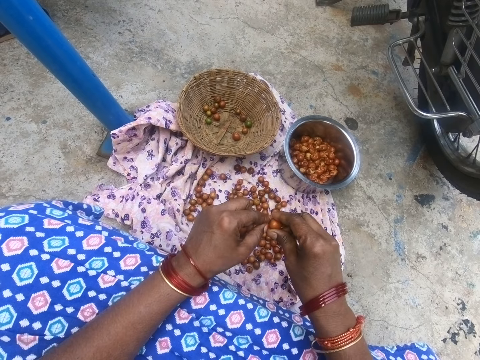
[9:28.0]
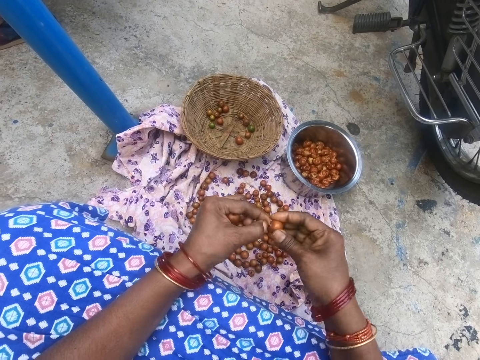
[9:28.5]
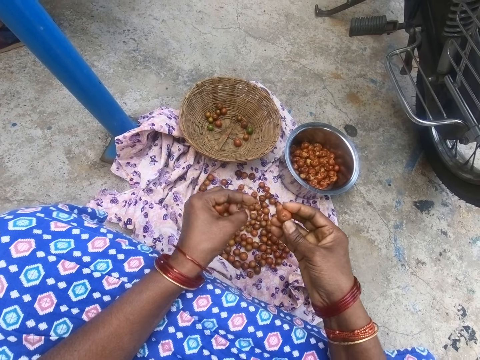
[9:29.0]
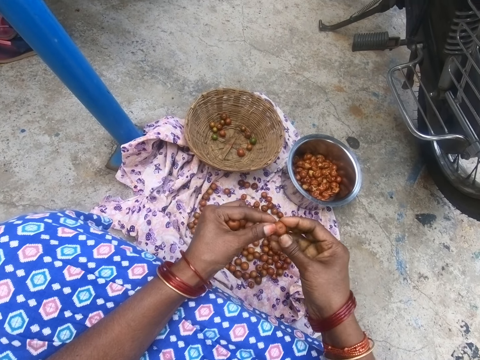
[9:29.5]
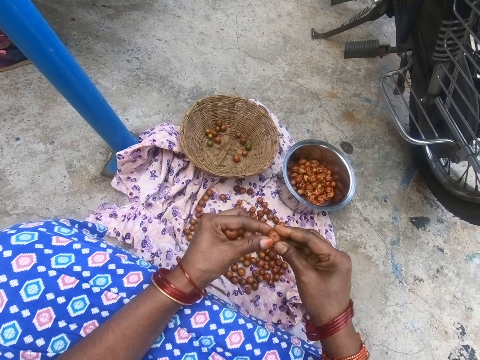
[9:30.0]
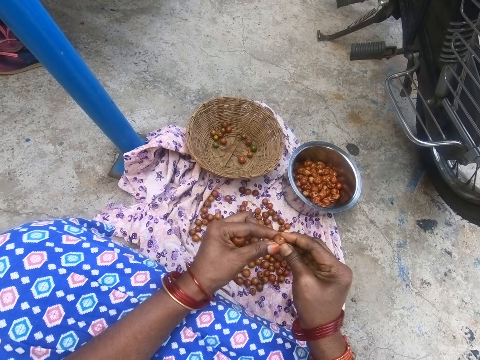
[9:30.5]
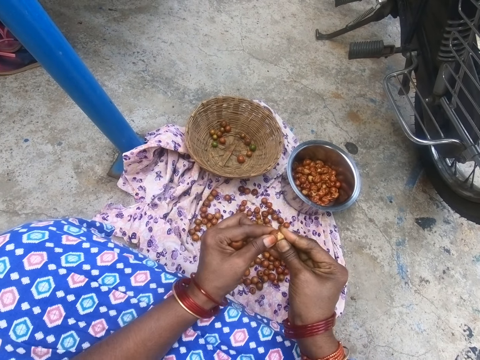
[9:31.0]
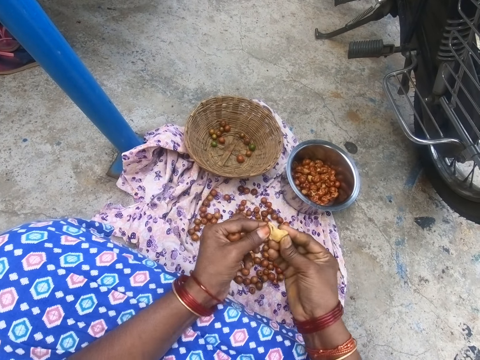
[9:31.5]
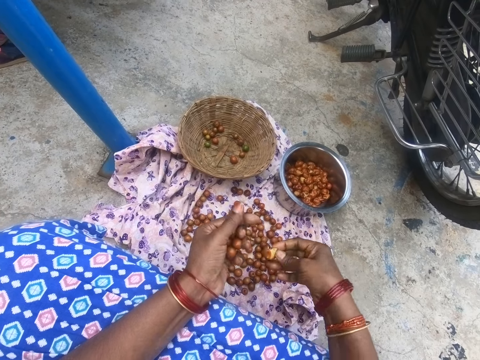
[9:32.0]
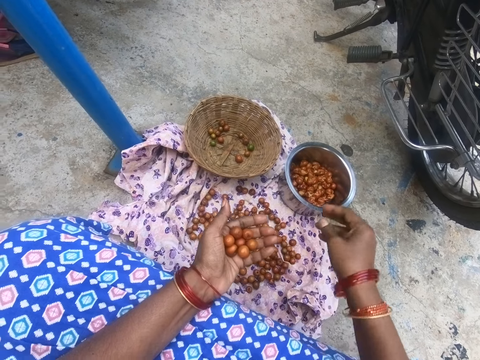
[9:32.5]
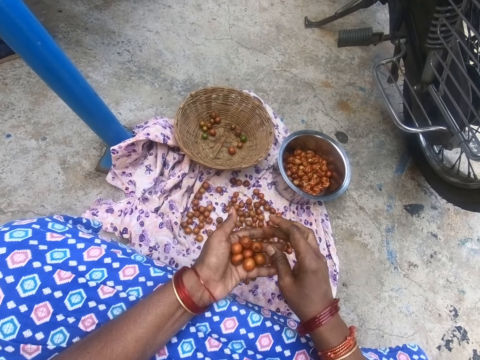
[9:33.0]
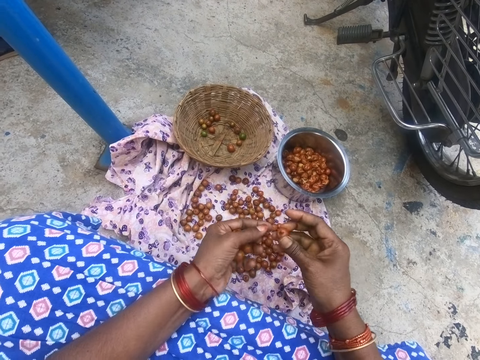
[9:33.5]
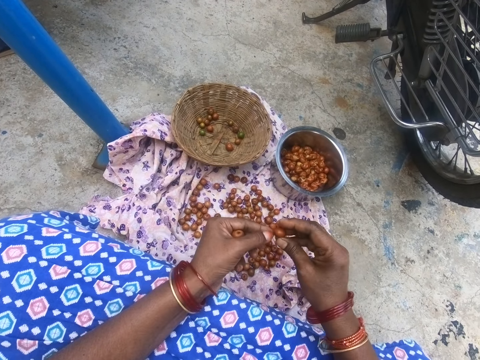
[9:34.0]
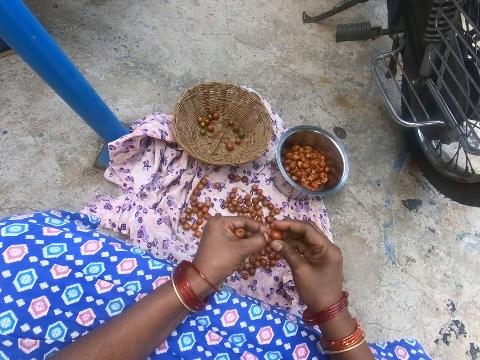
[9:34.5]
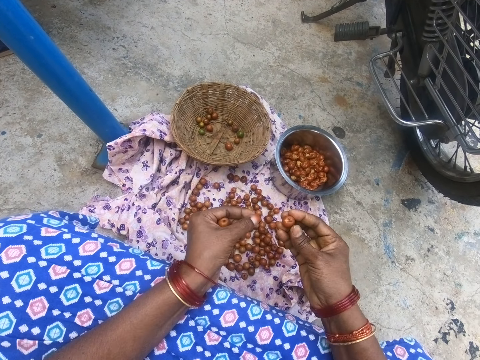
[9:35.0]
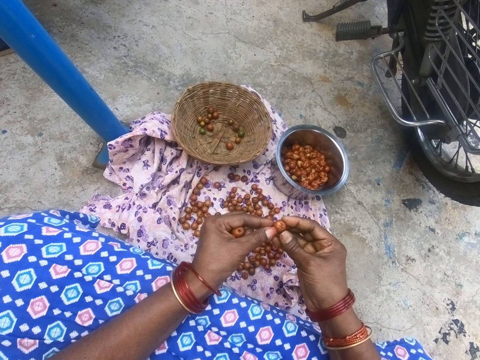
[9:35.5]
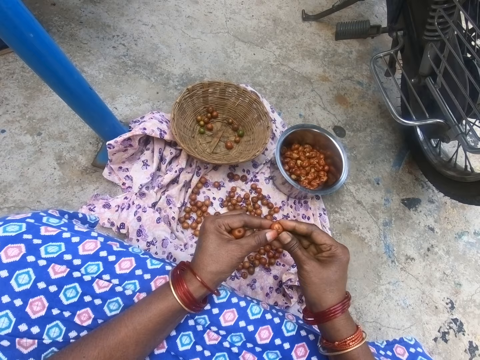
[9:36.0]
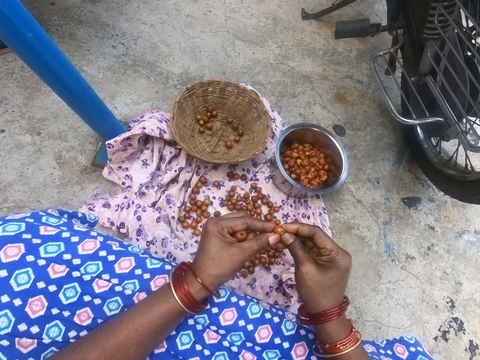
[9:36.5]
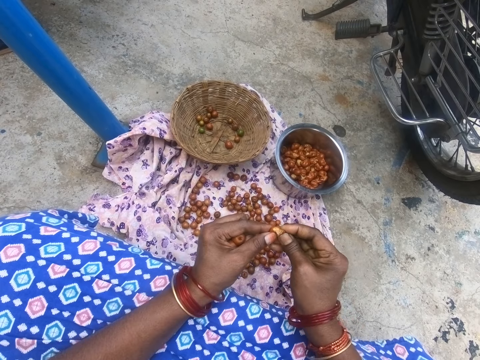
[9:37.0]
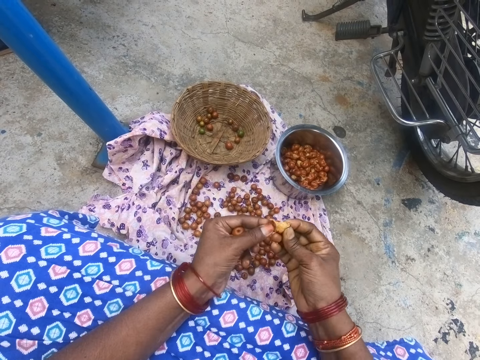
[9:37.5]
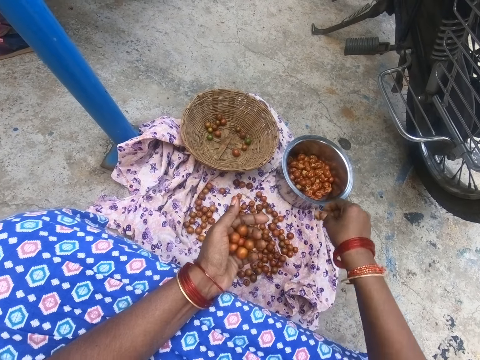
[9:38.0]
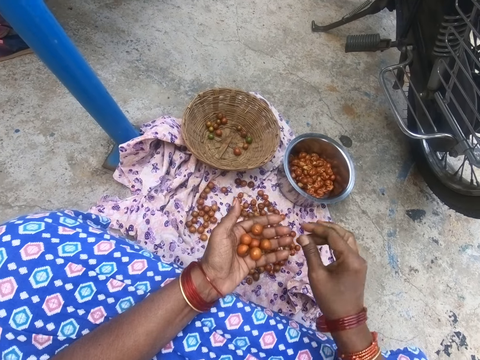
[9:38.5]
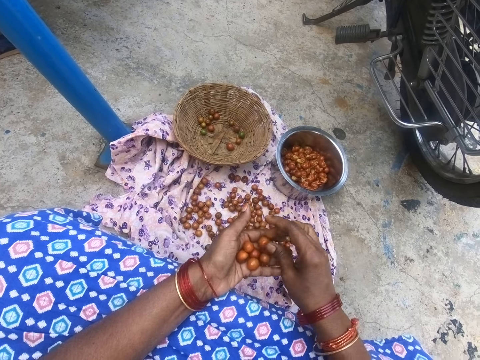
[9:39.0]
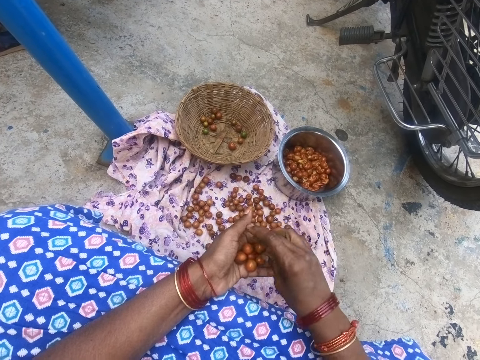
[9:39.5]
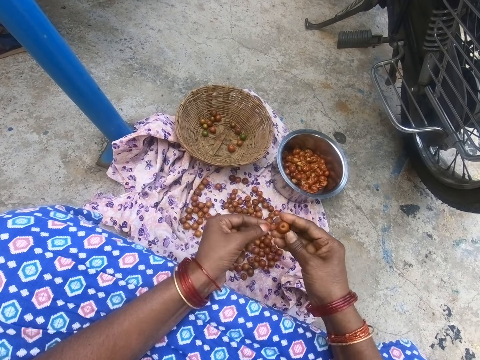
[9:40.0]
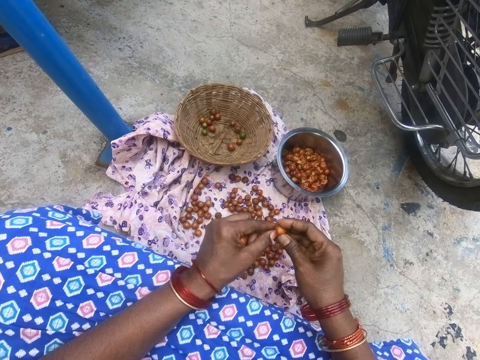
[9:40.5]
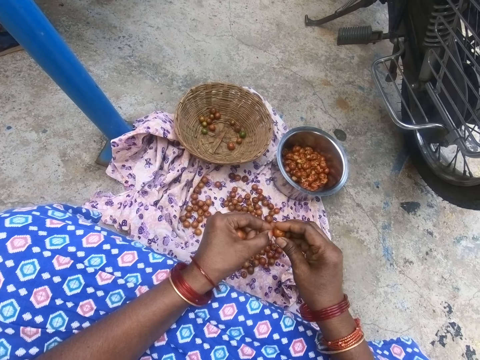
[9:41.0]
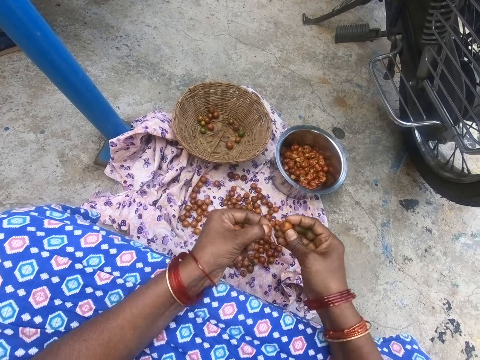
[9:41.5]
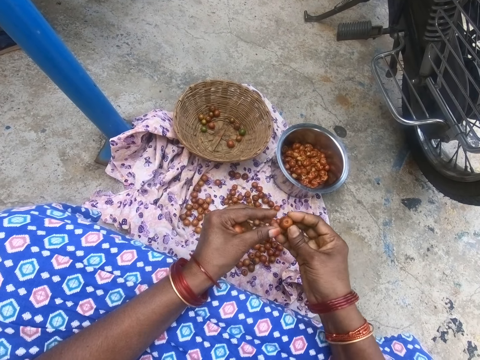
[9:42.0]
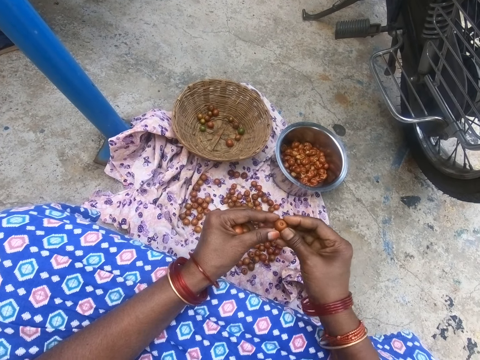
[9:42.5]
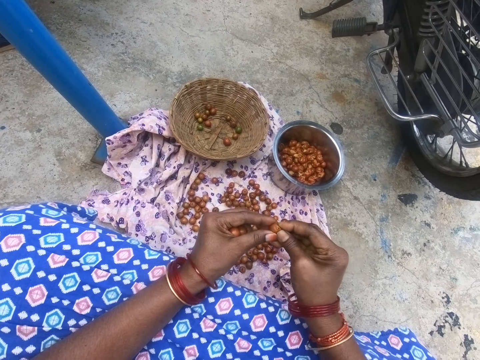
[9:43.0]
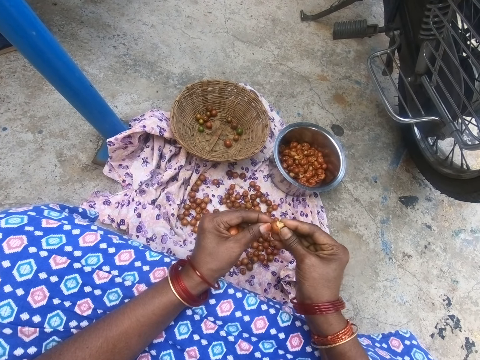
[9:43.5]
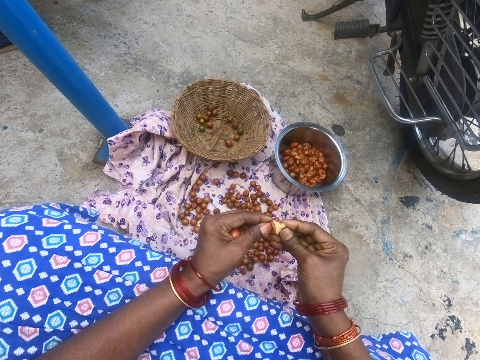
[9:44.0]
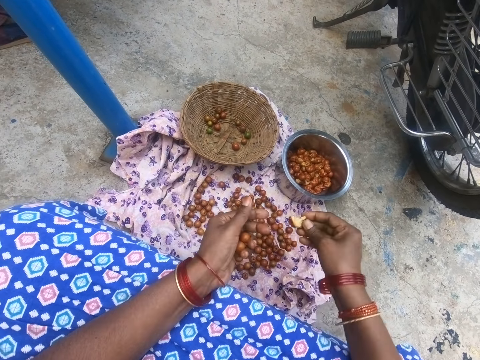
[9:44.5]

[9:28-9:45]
The camera wearer removes part of a jujube. They throw down something and peel something. They squeeze the jujube. They put down the jujube in a pot. They pick the jujube from the other hand with the right hand. They remove part of the jujube, throw down something and peel something. They squeeze the jujube. They put down the jujube in a pot. They pick the jujube from the other hand with the right hand. They remove part of the jujube, throw down something and peel something. They squeeze the jujube.

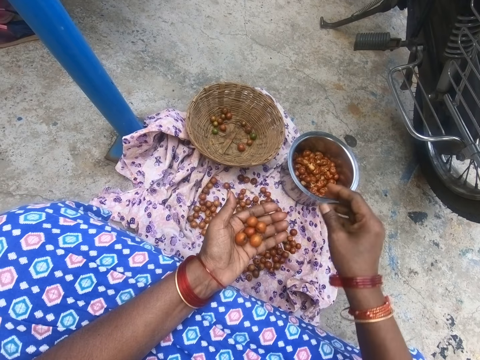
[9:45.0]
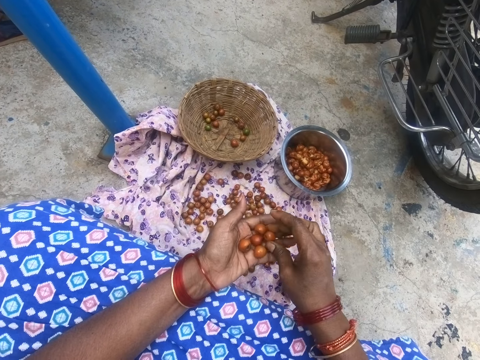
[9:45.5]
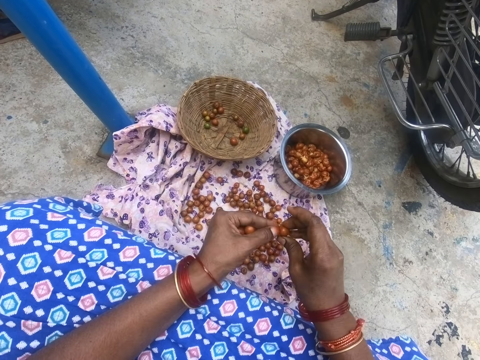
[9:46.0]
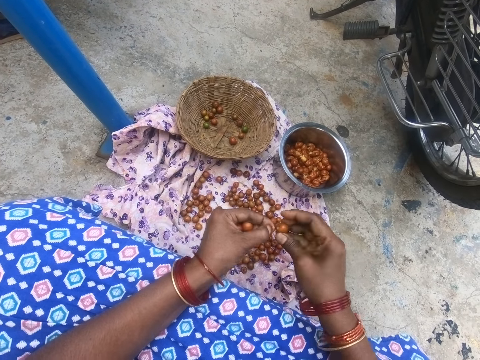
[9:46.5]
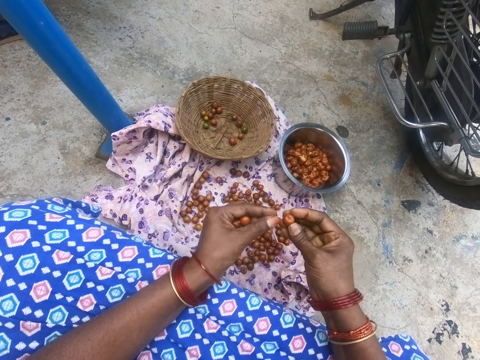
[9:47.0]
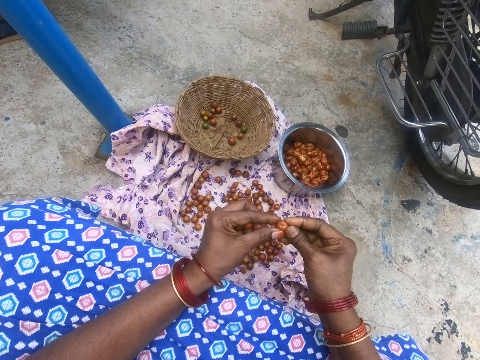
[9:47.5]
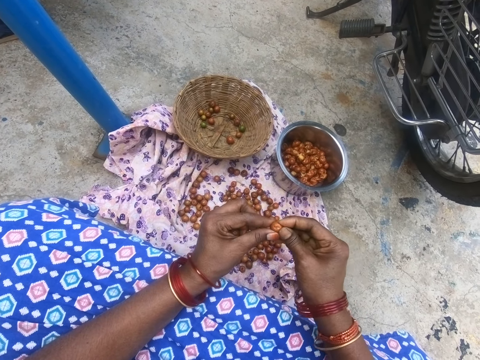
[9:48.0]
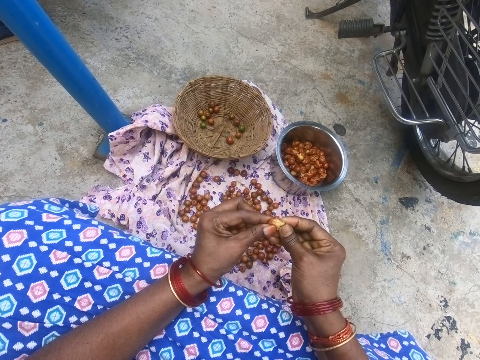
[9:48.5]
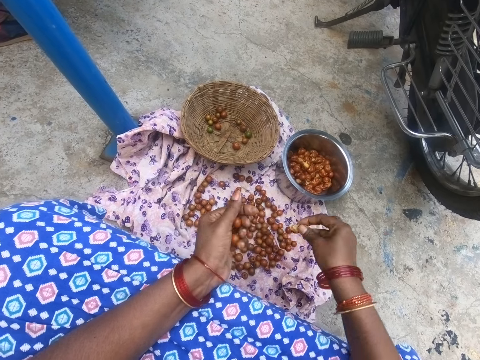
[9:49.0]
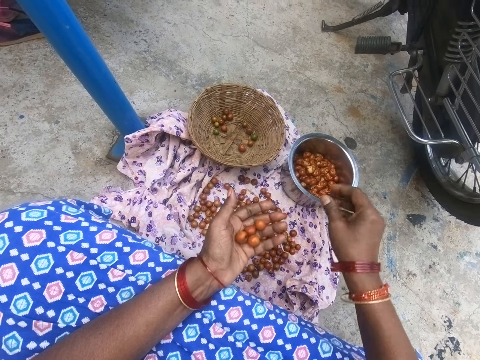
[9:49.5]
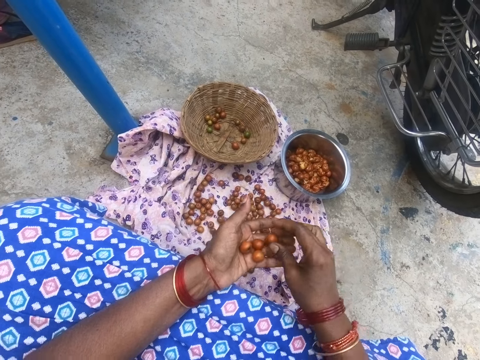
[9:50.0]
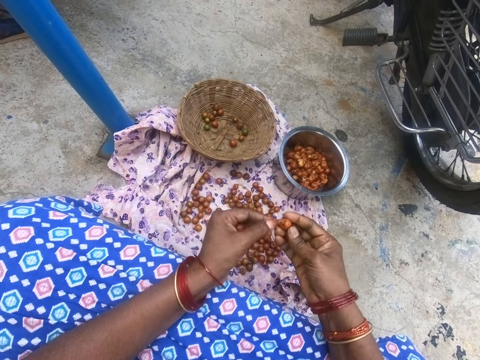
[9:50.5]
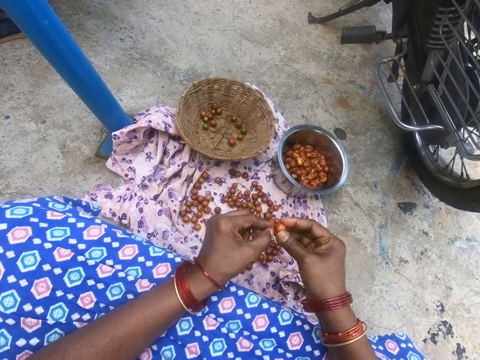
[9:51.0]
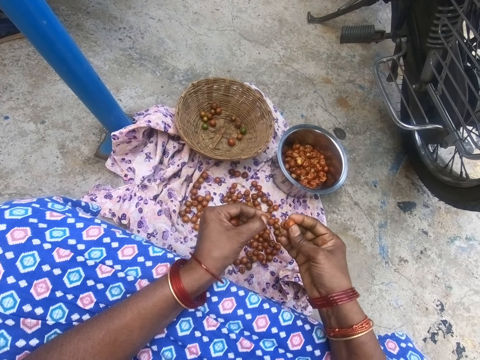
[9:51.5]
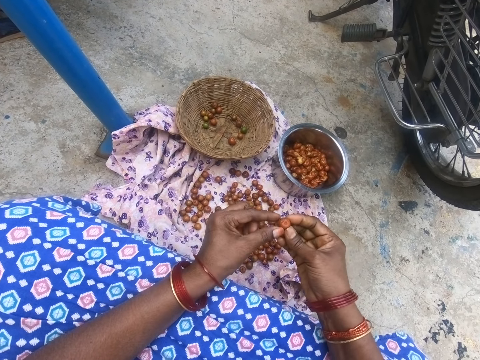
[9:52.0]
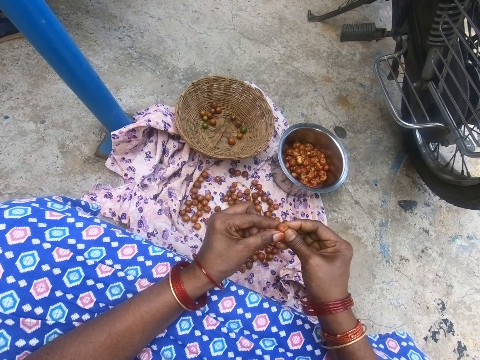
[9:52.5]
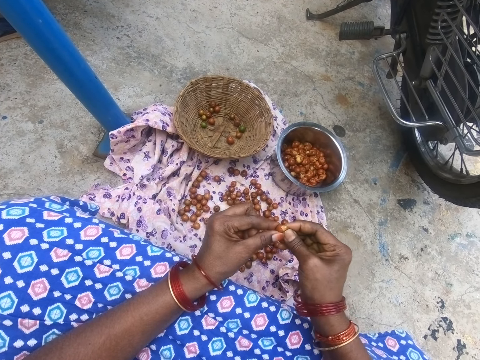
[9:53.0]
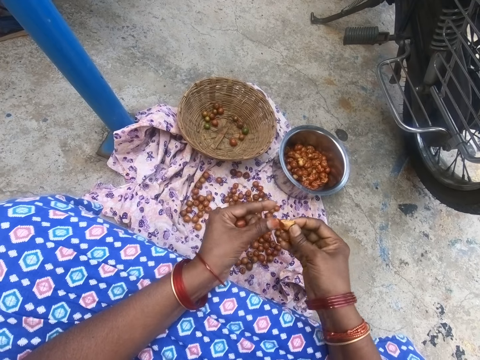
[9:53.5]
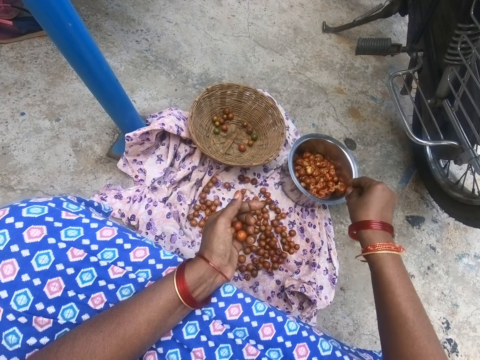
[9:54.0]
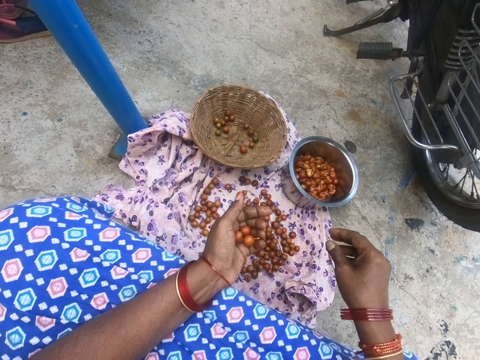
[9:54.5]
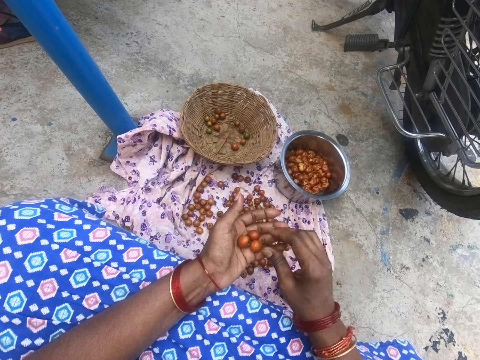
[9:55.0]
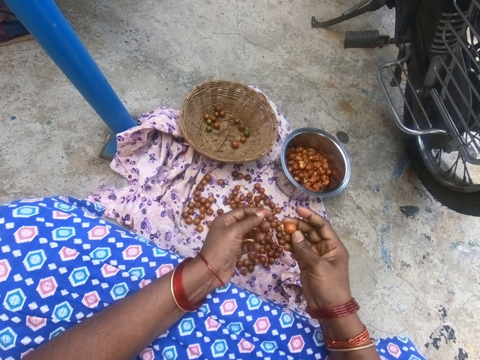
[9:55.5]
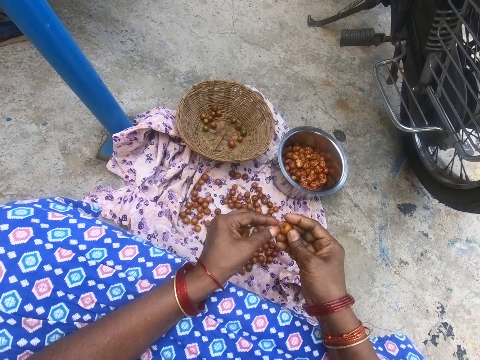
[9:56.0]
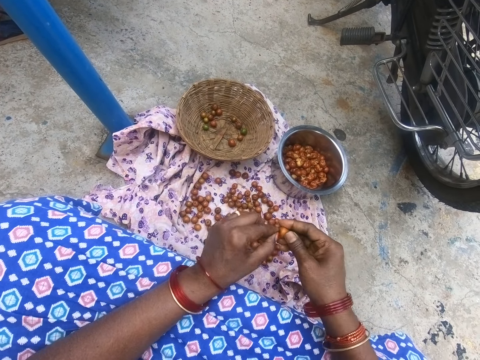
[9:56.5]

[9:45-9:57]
The camera wearer puts down a jujube in a pot. They pick the jujube from the other hand with the right hand. They remove part of the jujube, throw down something and peel something. They squeeze the jujube. They put down the jujube in a pot. They pick the jujube from the other hand with the right hand. They remove part of the jujube, throw down something and peel something. They squeeze the jujube. They put down the jujube in a pot. They pick the jujube from the other hand with the right hand. They peel something.
